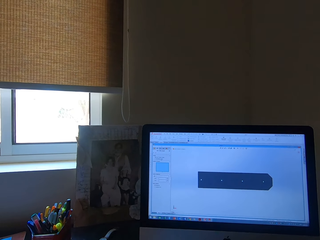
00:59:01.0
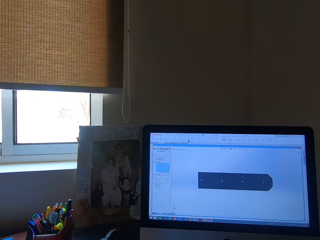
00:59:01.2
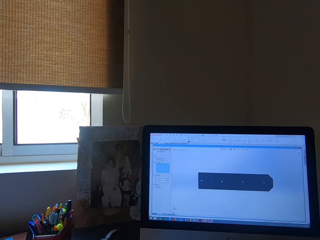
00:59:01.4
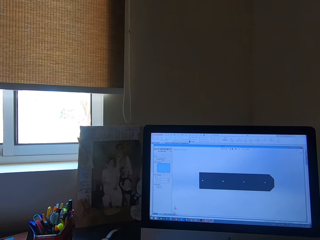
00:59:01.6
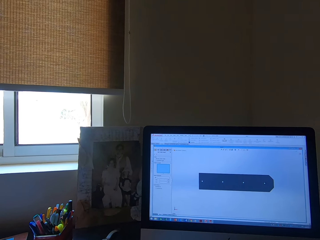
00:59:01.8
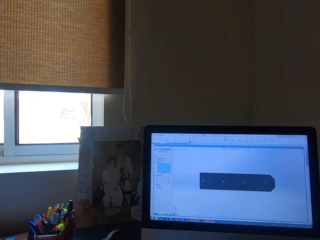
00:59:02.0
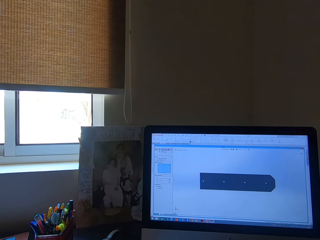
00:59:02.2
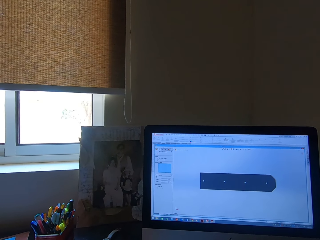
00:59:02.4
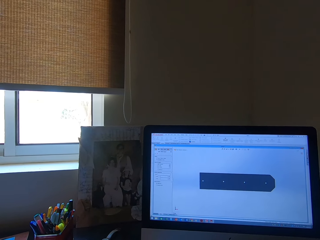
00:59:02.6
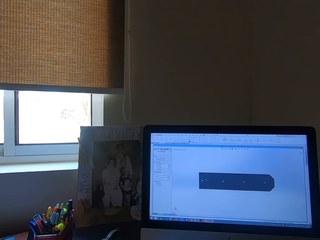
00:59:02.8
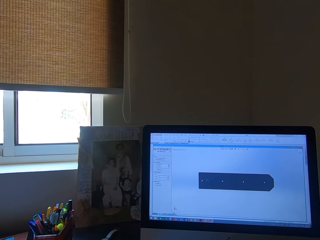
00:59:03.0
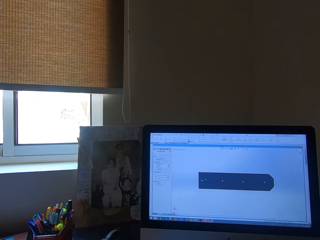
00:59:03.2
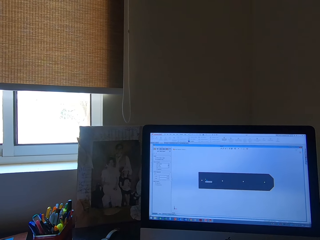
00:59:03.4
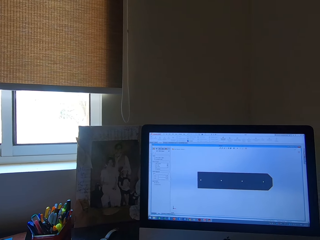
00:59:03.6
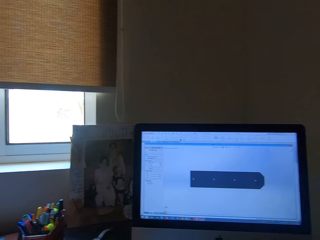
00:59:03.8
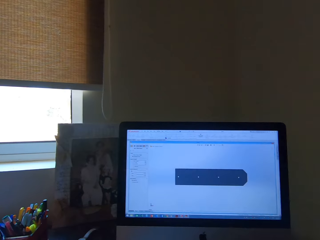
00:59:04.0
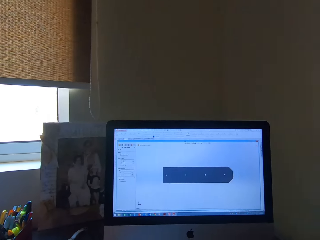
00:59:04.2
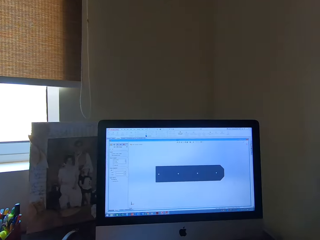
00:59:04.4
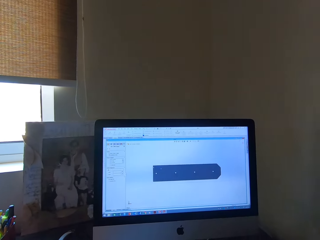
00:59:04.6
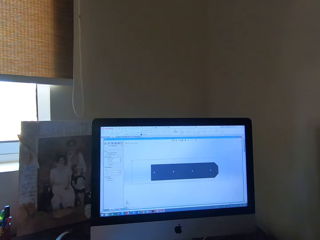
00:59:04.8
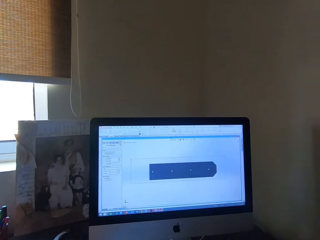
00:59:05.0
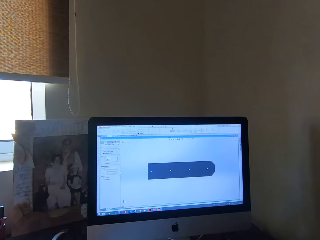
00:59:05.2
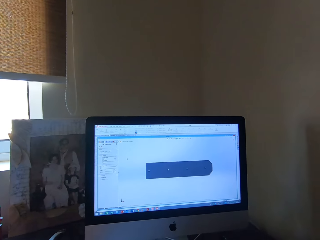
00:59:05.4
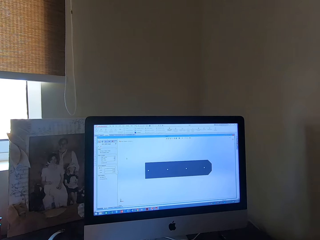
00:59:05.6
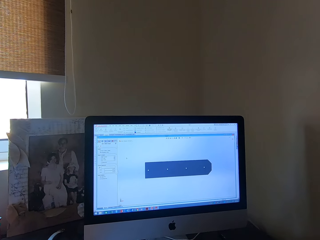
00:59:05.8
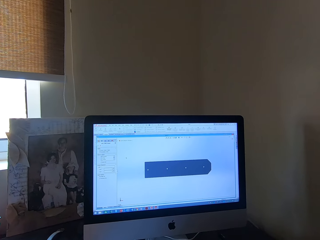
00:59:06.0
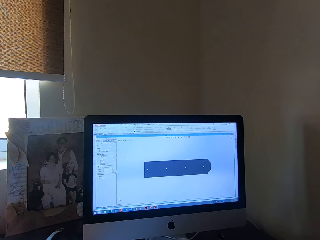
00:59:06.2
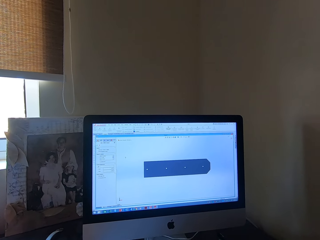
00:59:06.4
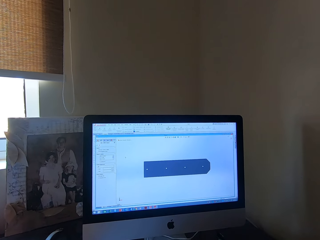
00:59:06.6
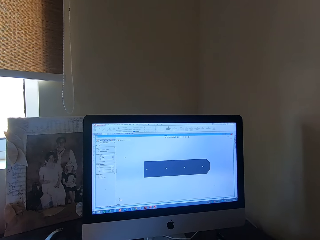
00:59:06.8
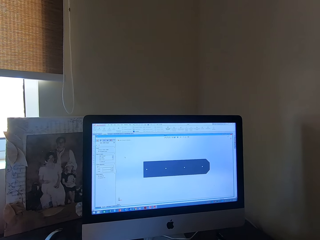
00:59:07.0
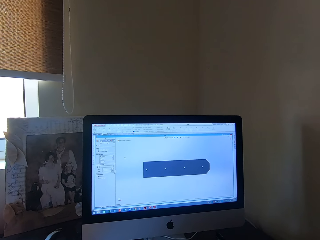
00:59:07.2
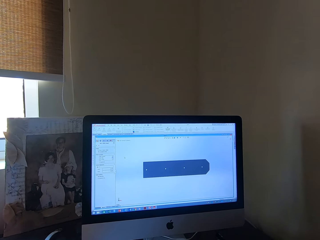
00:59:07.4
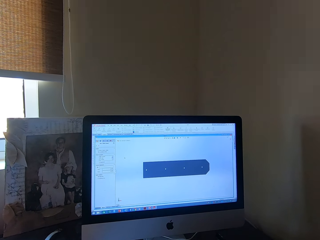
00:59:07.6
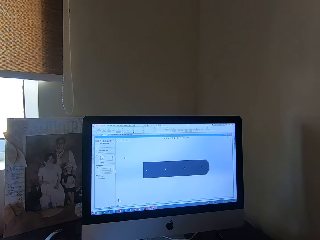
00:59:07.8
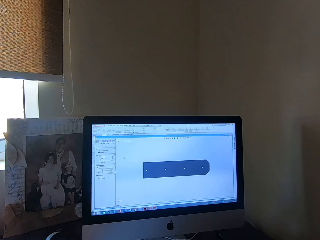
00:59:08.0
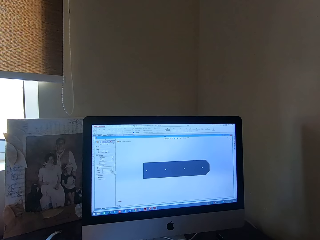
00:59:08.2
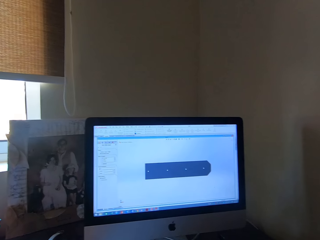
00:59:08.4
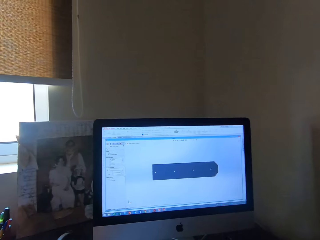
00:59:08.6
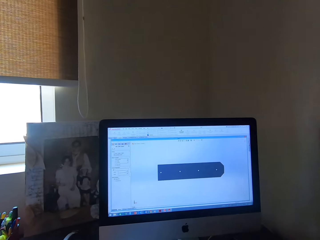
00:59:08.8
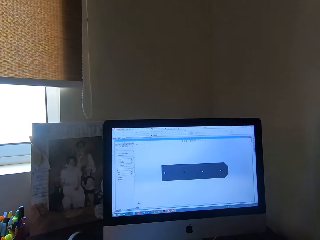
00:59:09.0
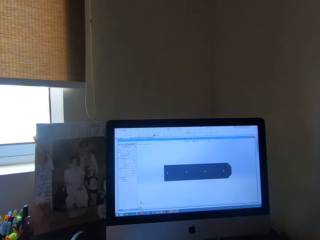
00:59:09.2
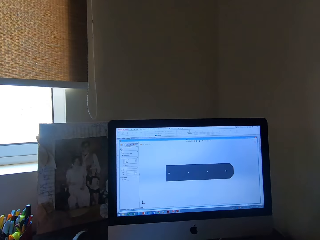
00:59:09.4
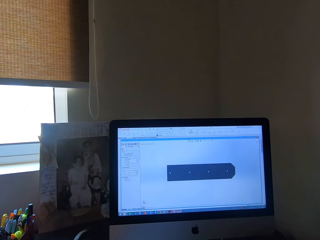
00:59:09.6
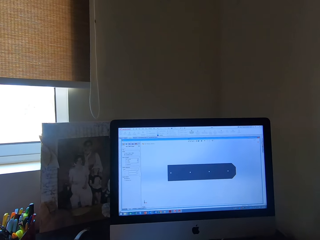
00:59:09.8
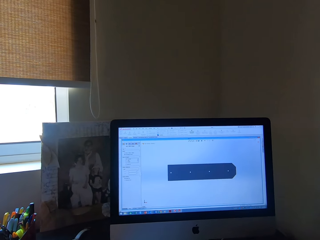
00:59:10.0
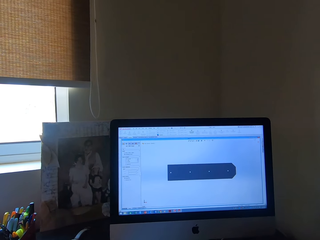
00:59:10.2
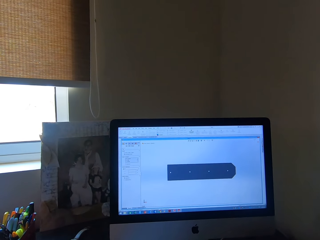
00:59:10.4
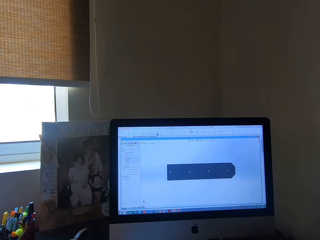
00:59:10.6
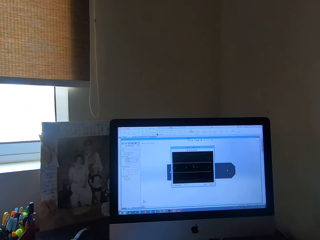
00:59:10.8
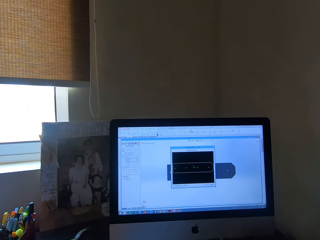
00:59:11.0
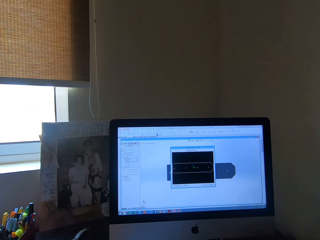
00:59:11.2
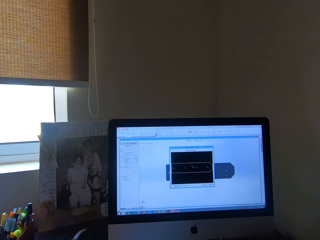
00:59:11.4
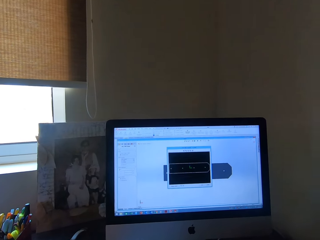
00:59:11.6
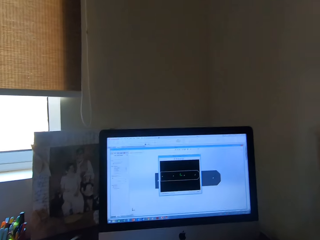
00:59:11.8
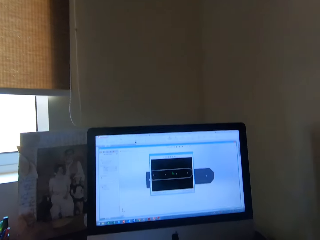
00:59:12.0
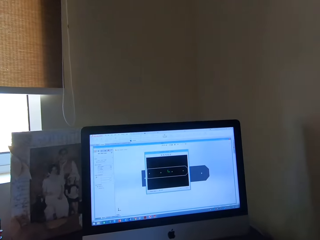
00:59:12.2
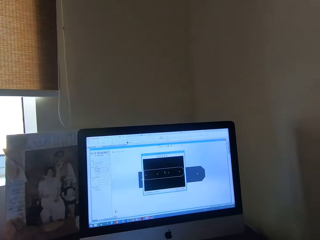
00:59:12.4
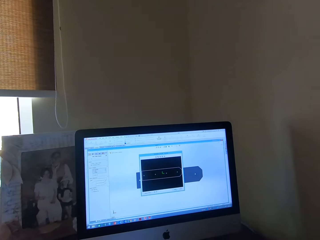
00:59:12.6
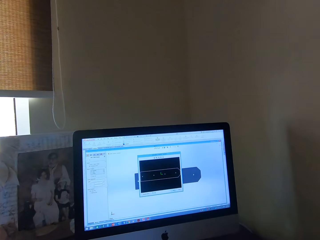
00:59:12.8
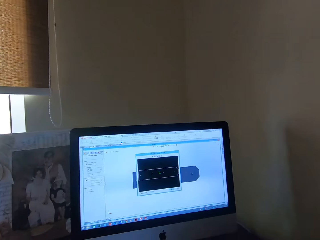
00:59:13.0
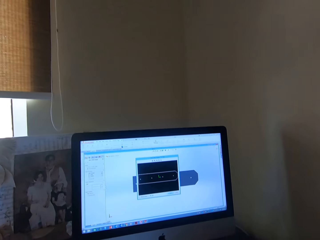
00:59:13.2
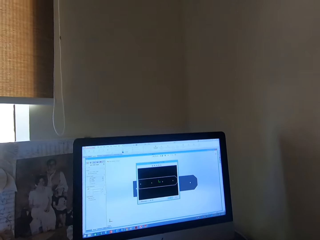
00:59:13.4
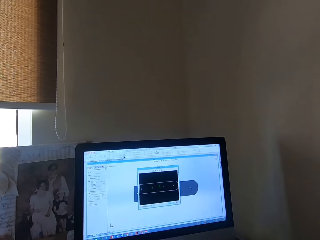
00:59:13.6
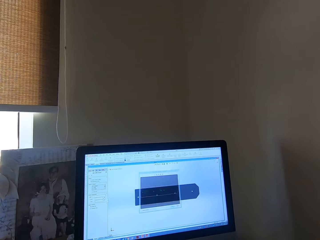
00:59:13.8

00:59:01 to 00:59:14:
The camera wearer clicks on a mouse. They click on the mouse again.

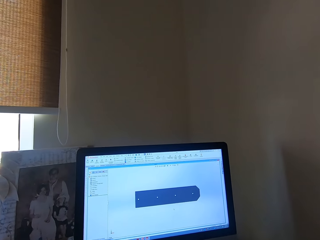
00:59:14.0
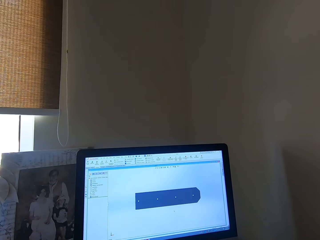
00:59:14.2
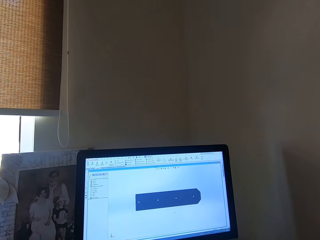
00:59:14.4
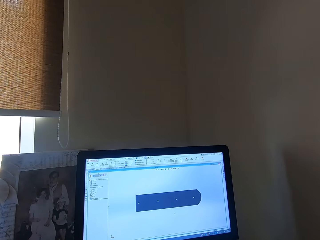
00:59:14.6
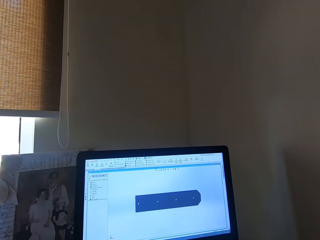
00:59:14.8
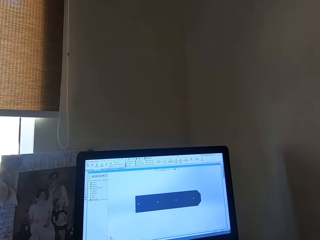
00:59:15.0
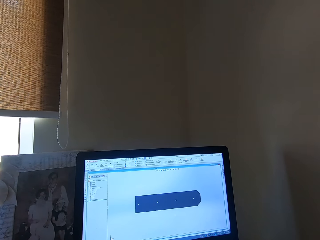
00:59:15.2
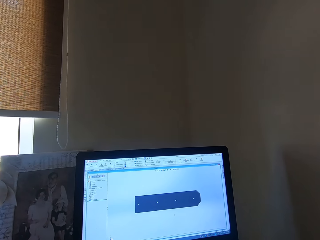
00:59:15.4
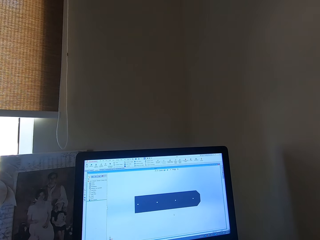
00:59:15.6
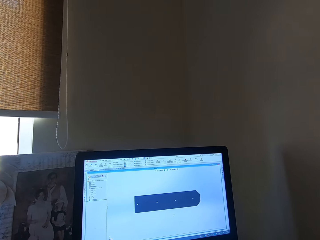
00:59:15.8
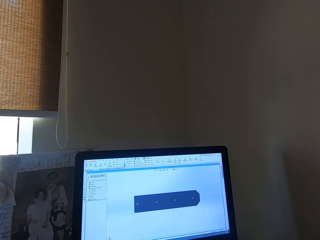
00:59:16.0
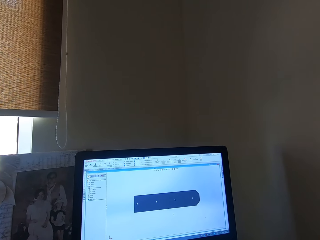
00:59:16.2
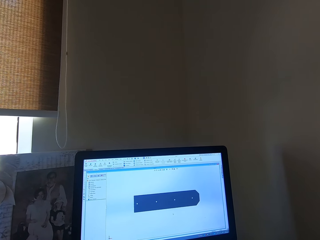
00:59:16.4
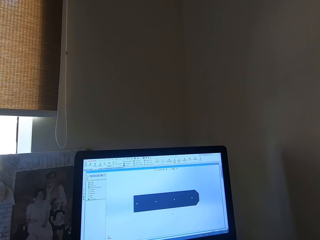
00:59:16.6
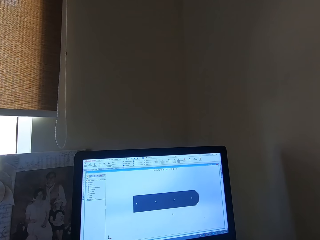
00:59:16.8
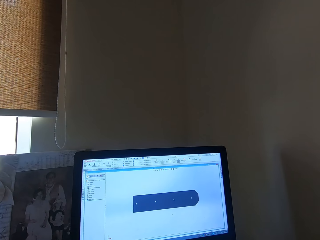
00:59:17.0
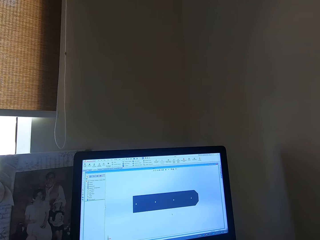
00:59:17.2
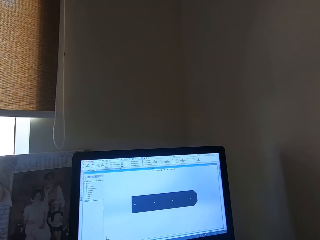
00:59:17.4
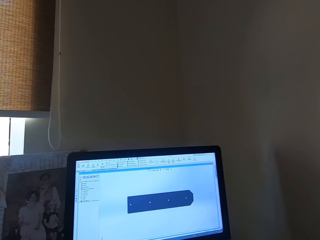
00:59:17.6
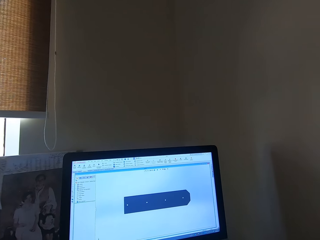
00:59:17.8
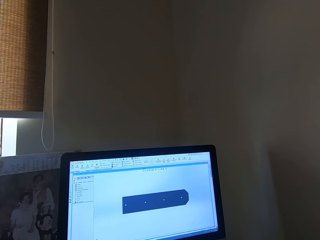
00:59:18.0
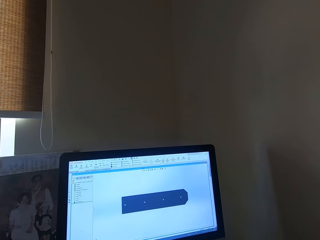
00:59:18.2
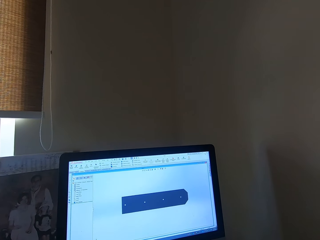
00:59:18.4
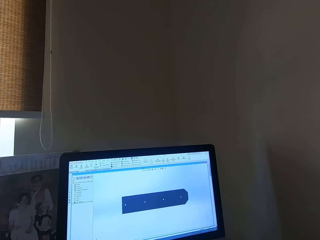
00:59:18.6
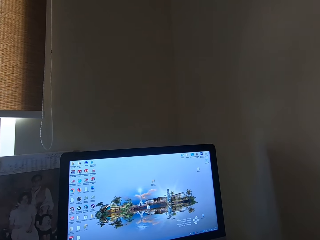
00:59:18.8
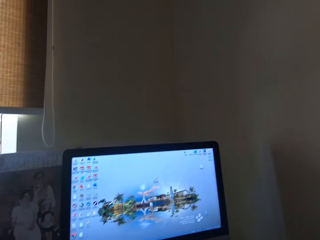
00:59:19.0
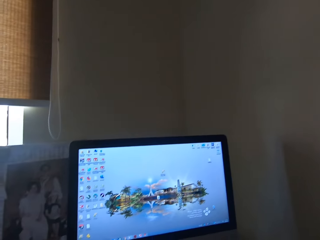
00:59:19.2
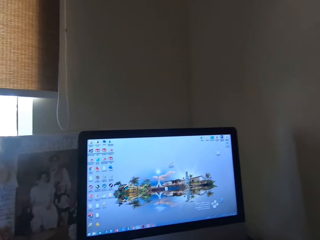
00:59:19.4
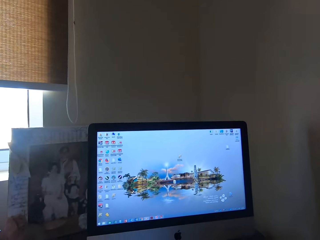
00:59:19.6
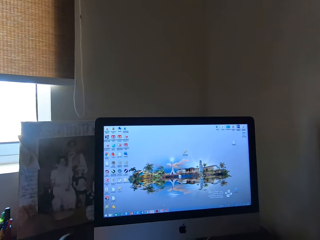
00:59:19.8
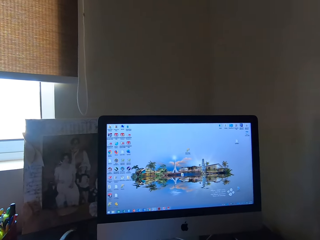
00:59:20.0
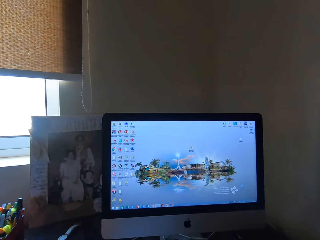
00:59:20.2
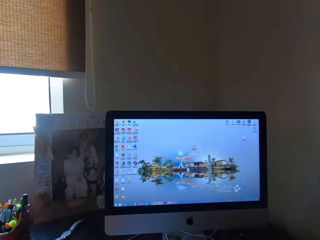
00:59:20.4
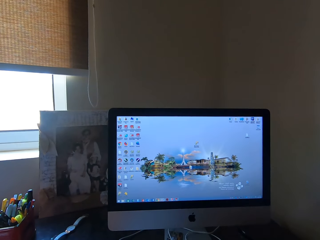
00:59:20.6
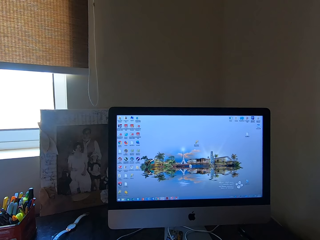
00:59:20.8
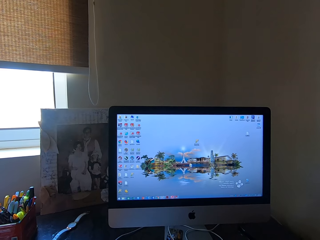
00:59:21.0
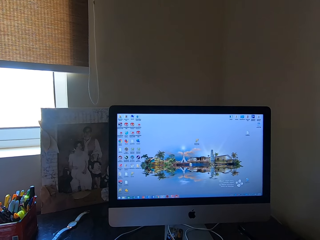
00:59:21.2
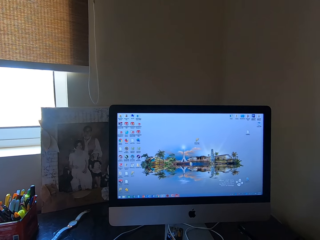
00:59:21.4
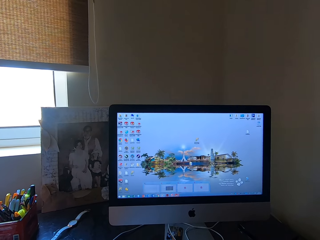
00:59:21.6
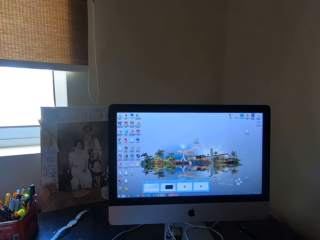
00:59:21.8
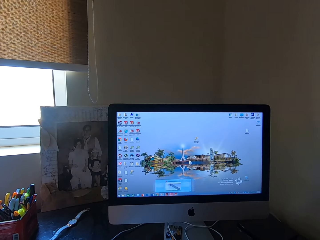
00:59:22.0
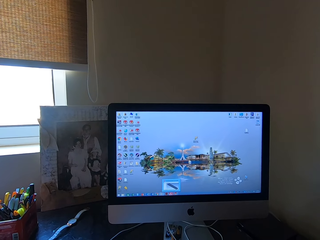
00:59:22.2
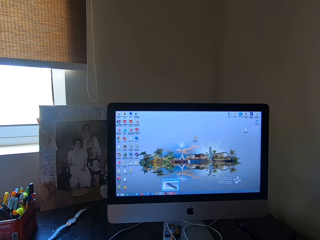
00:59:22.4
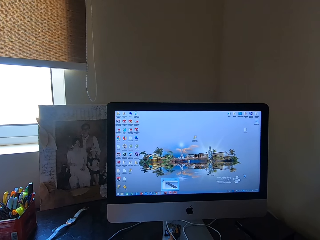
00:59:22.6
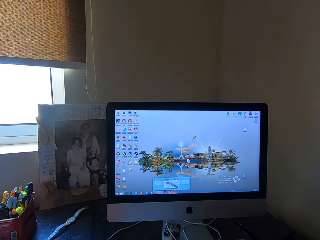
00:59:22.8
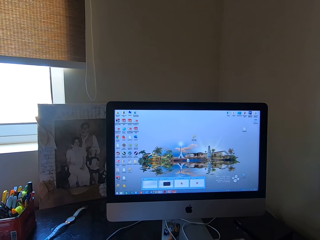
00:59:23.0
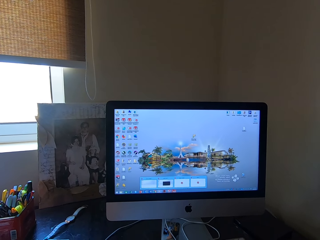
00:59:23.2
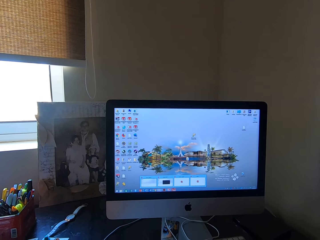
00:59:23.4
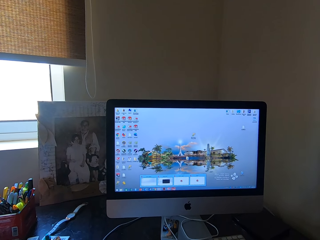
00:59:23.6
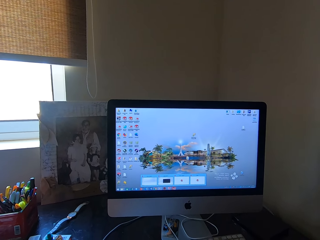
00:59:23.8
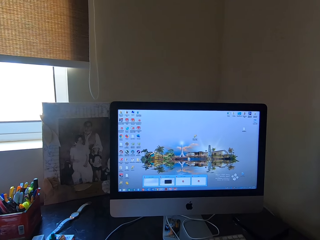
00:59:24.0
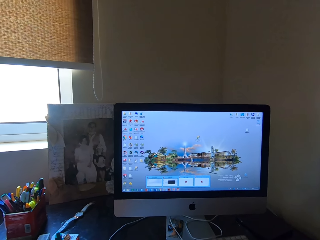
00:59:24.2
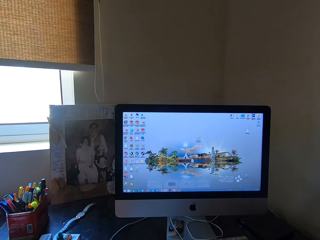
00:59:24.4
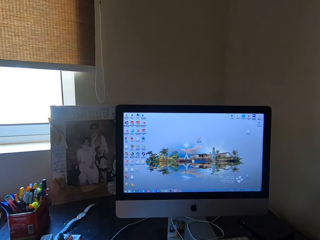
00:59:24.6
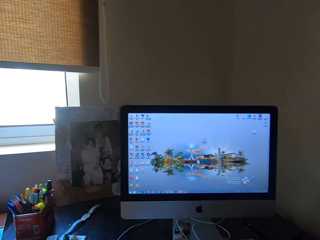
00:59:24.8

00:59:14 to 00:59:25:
The camera wearer clicks on a mouse.
